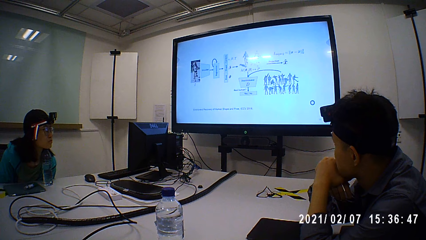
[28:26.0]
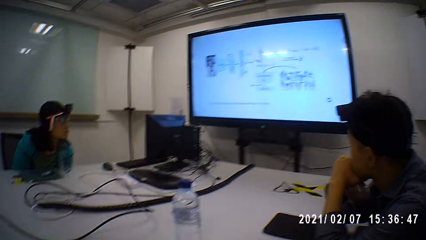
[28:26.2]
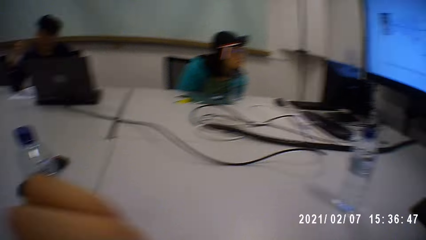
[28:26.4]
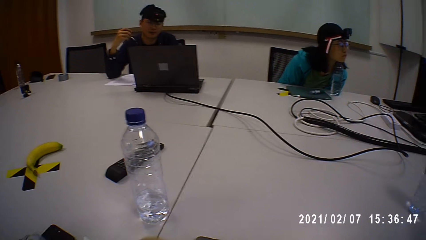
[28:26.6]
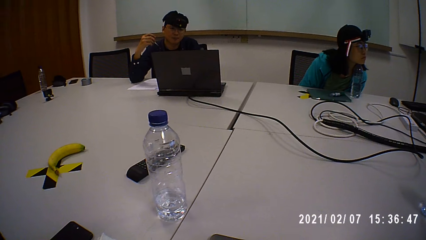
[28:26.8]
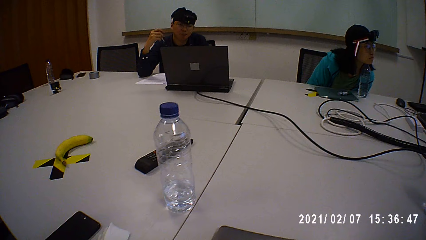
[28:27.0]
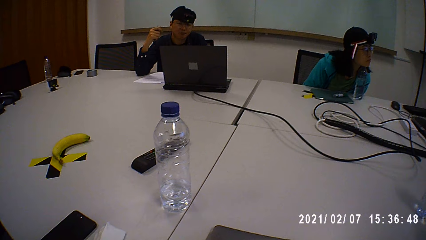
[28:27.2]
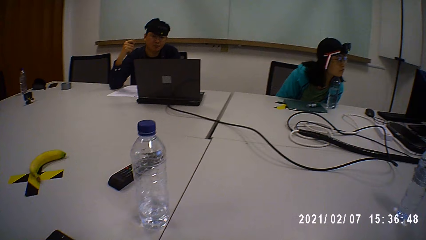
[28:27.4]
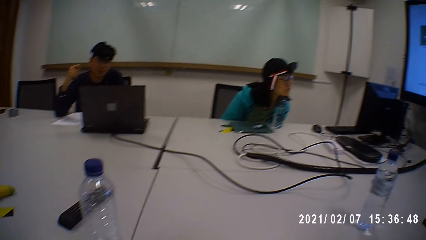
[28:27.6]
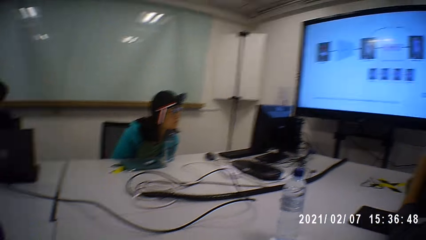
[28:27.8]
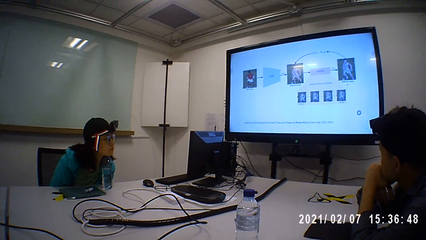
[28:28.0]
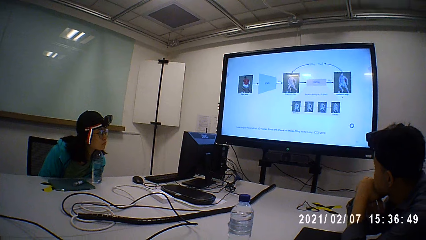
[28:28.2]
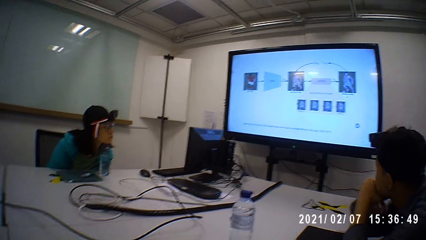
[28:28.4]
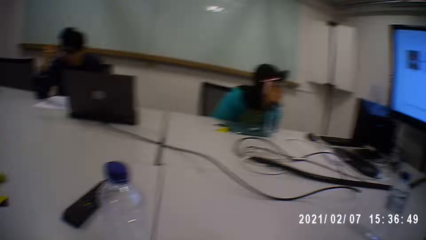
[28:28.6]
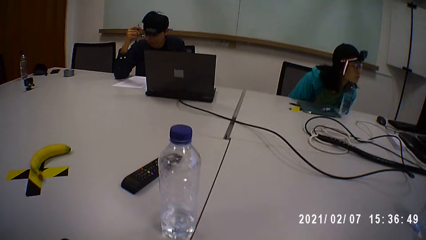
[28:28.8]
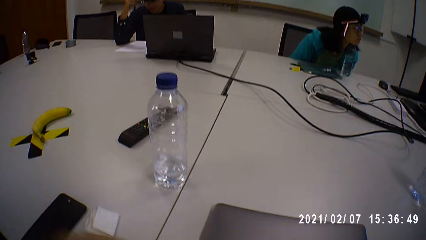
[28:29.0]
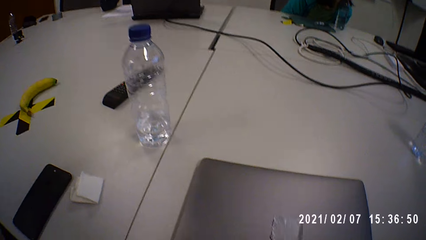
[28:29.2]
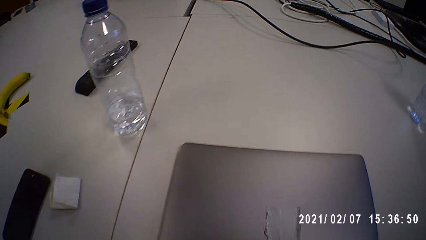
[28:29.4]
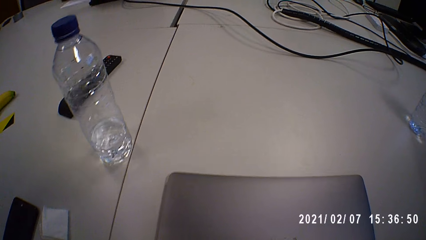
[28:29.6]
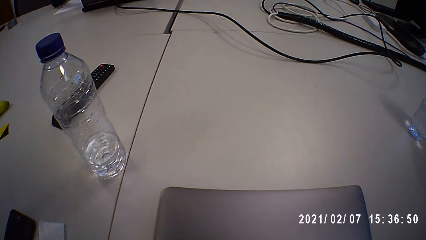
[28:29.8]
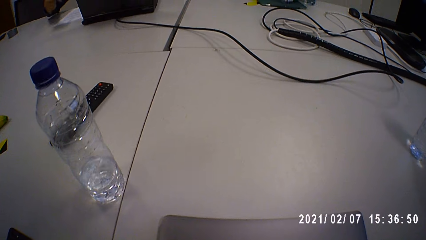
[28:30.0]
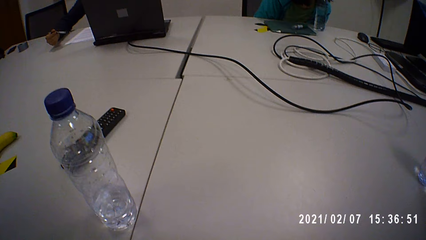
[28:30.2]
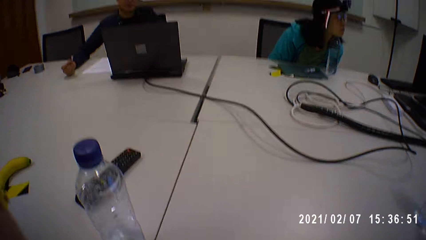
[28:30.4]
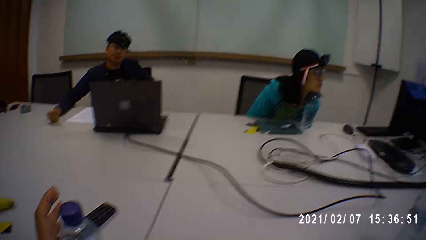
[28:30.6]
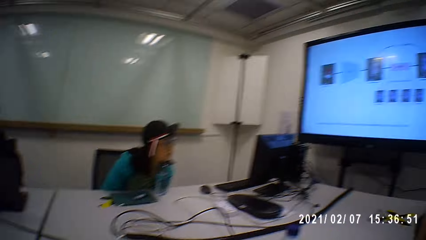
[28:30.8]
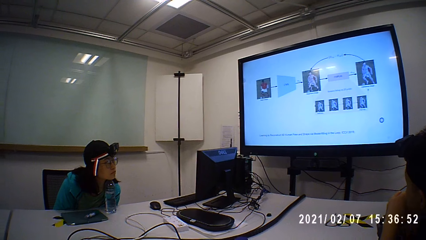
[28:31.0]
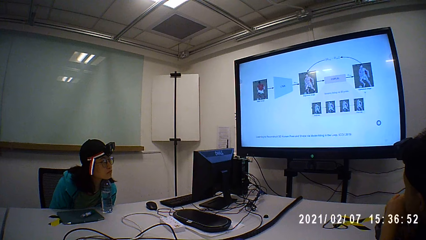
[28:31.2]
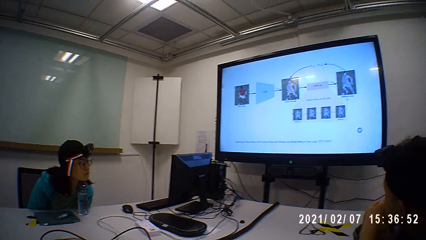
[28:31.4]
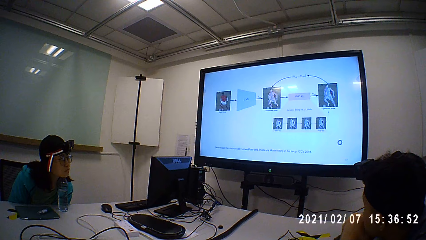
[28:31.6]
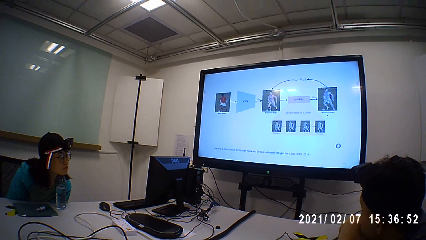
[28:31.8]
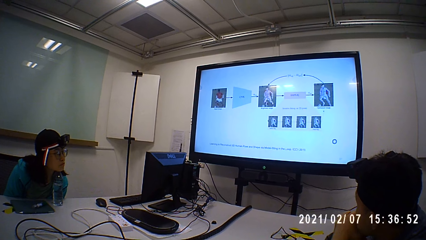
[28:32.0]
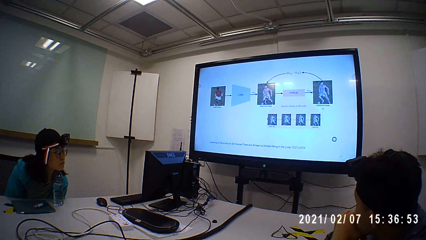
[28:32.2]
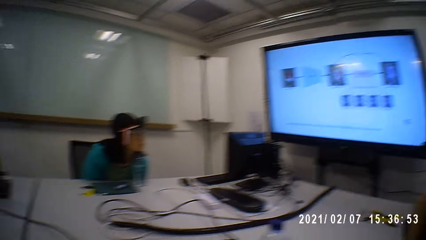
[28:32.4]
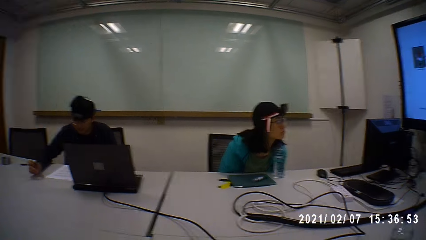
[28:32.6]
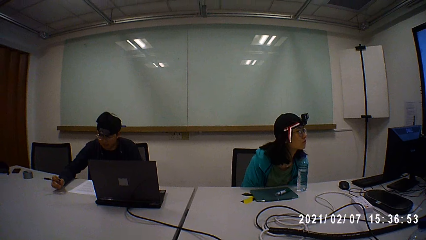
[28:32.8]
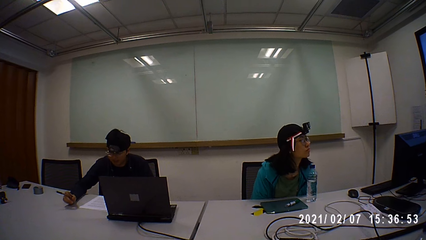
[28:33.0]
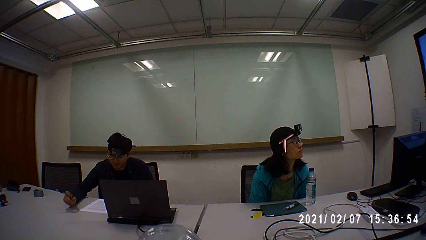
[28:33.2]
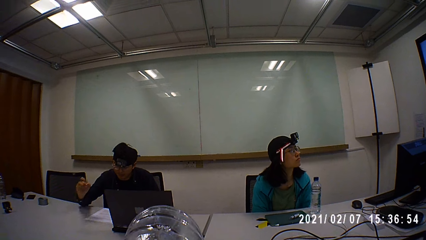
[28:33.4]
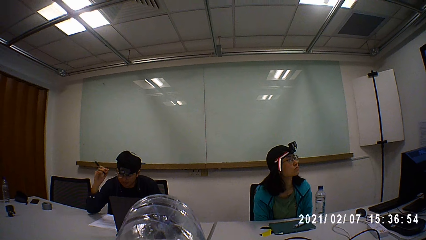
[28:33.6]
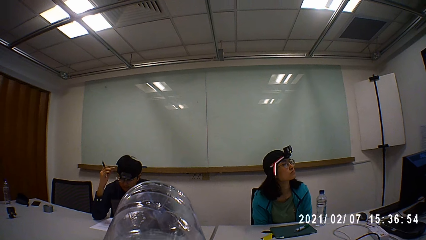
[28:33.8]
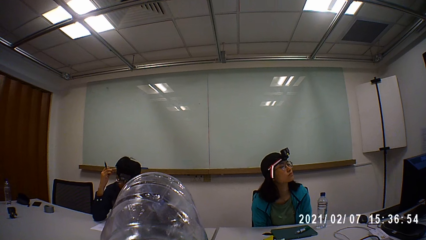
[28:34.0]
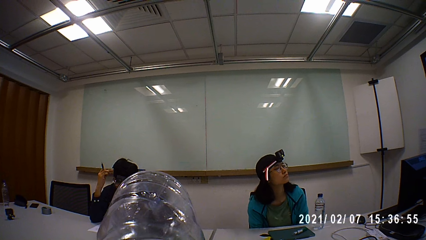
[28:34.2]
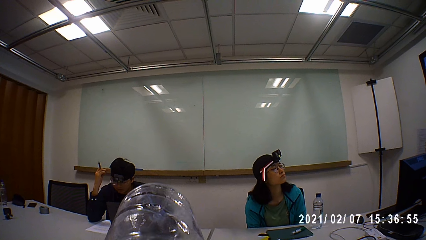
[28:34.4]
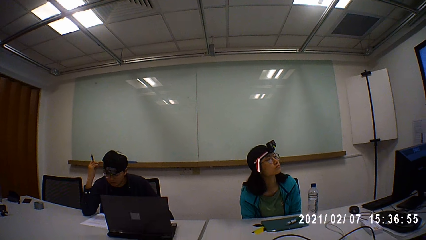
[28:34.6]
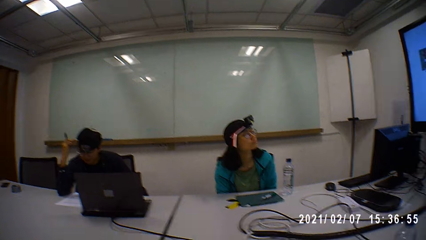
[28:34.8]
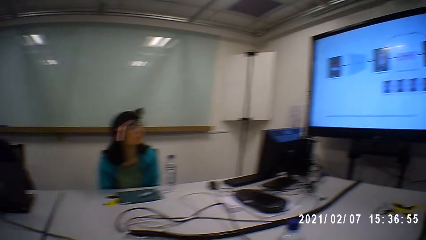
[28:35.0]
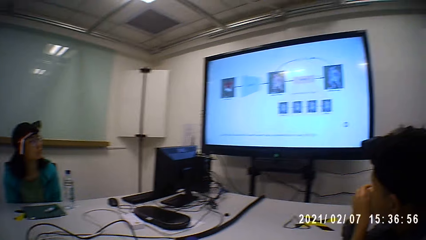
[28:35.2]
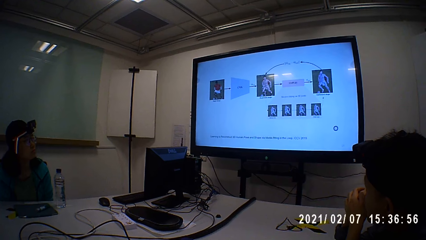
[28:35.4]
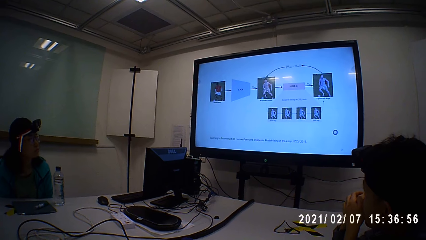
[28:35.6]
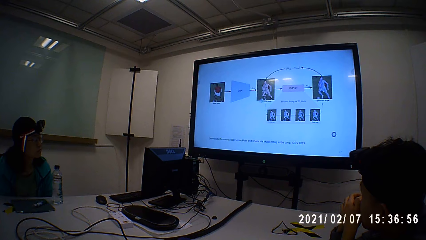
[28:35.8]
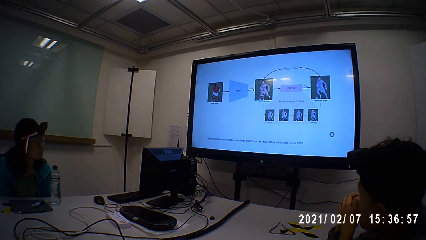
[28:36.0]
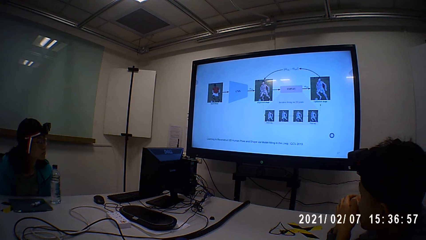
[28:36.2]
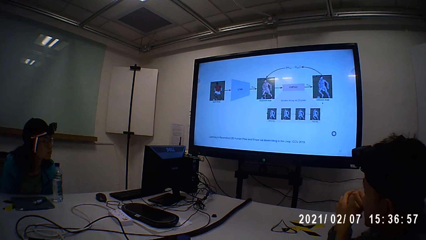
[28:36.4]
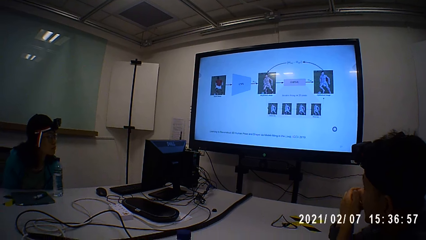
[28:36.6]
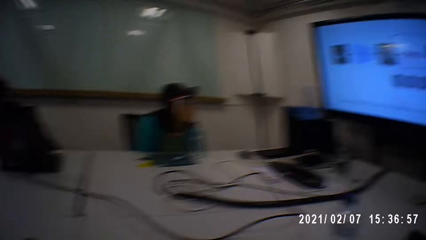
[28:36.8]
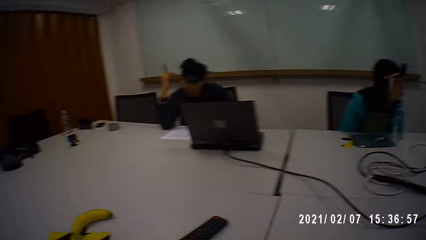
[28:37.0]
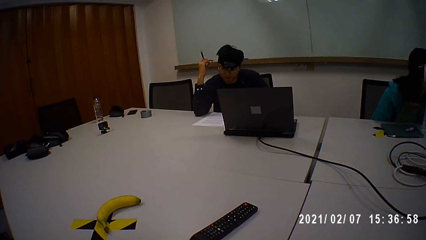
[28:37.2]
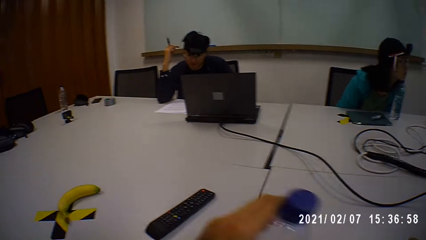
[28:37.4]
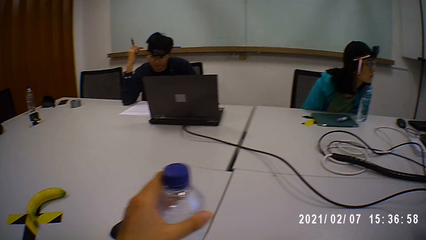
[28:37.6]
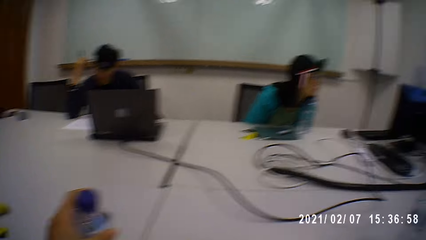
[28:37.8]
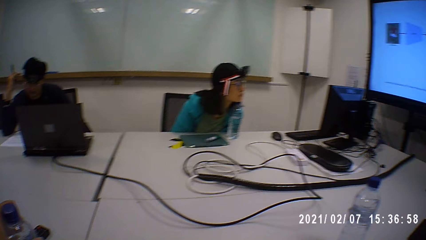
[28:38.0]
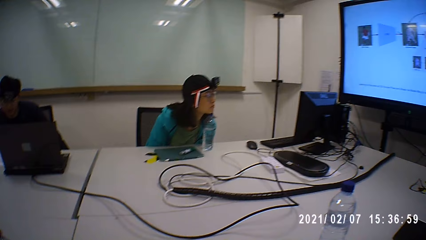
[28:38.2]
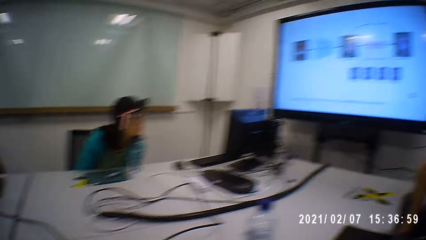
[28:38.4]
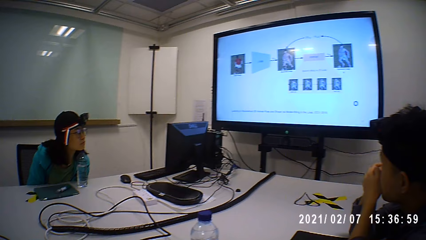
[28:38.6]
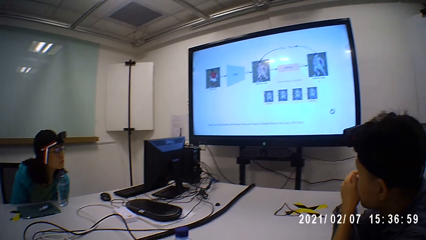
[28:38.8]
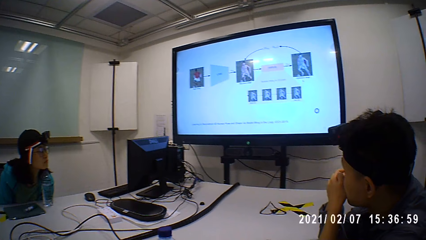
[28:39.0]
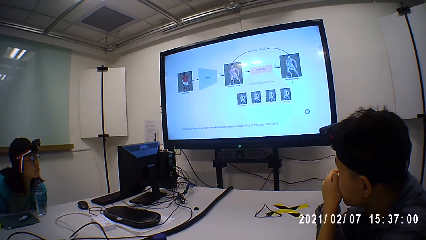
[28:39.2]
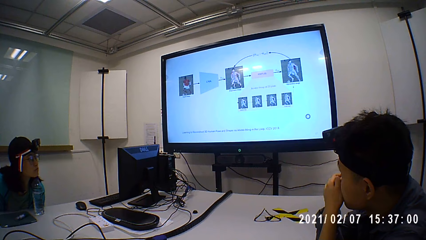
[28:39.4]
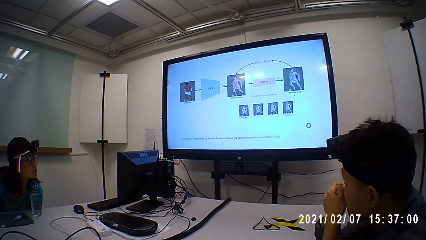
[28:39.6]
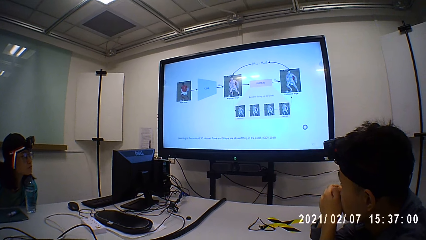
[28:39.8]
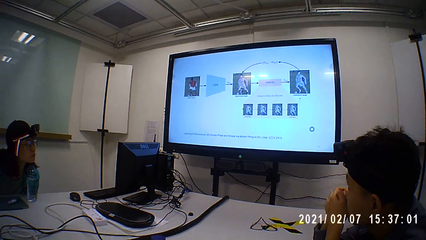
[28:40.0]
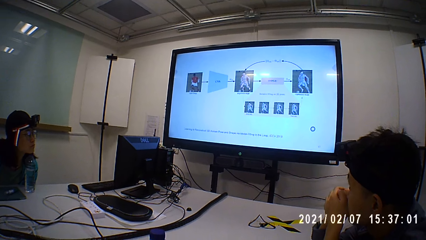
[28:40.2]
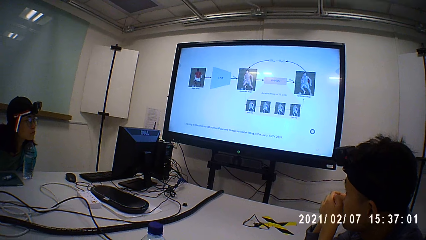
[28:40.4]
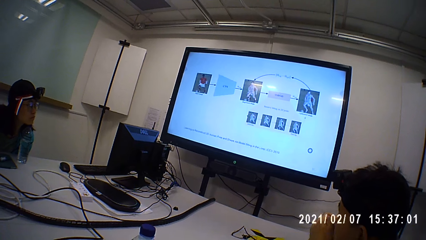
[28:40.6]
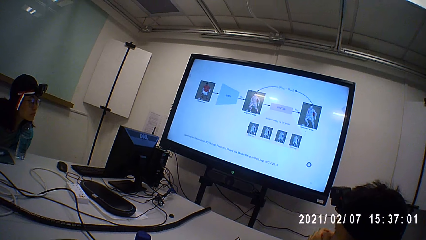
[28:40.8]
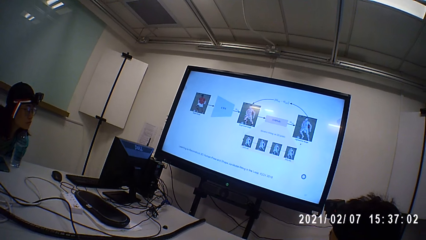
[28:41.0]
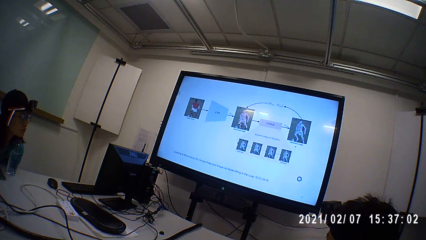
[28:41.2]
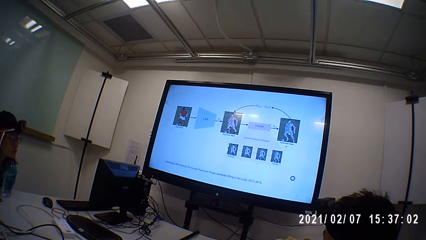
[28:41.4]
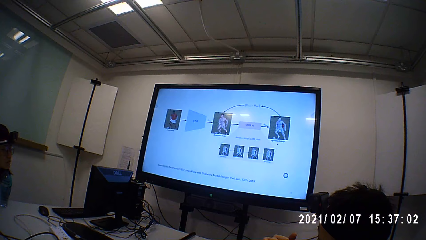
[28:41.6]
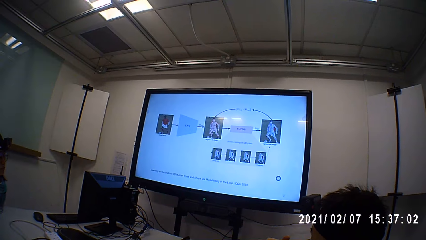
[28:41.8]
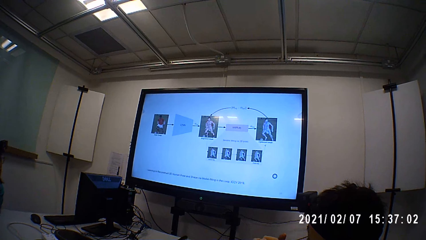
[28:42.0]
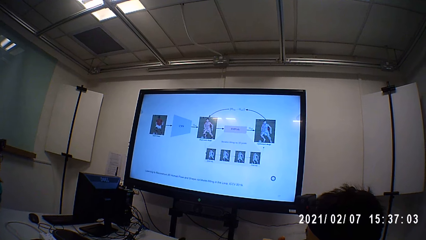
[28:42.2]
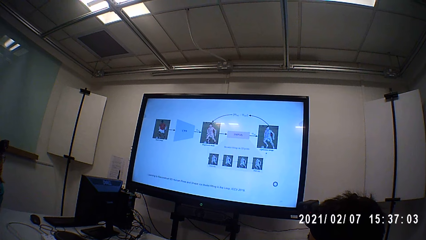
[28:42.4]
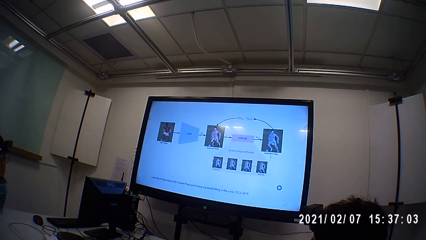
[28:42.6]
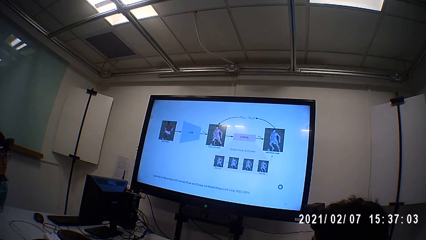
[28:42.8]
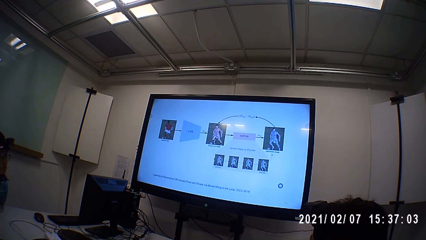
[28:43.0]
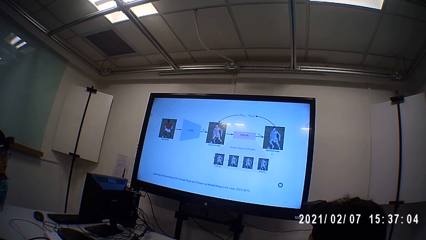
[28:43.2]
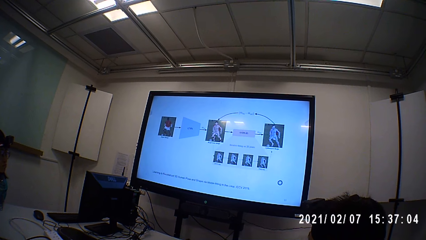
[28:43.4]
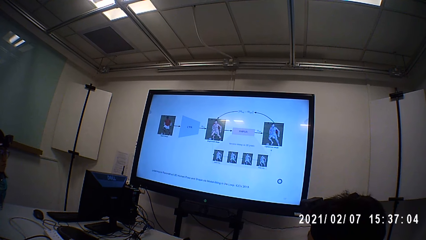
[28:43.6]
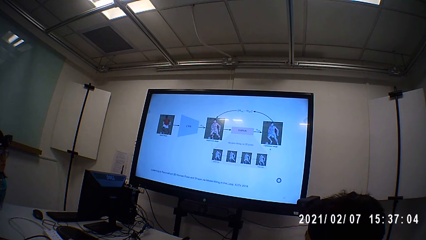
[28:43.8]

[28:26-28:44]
The camera wearer looks around. They watch a presentation on a television. They turn around. They pick up a bottle of water. They watch the presentation on the television. They look around. They drink water. They look around. They watch the presentation on the television. They drop the bottle. They place the bottle on the table. They watch the presentation on the television.
